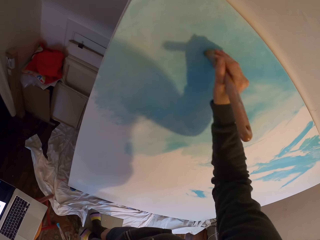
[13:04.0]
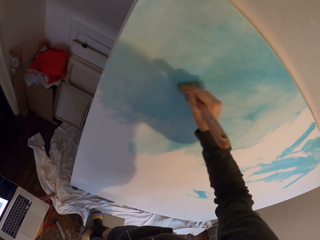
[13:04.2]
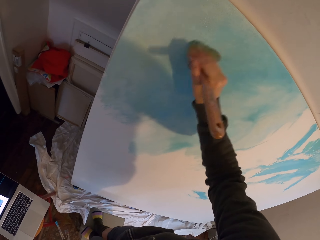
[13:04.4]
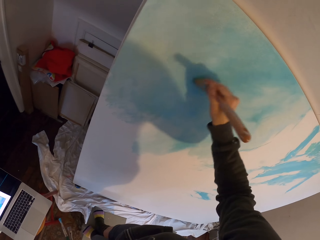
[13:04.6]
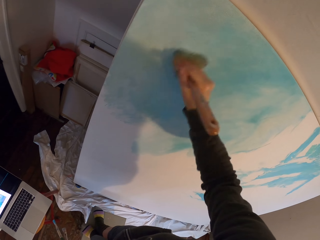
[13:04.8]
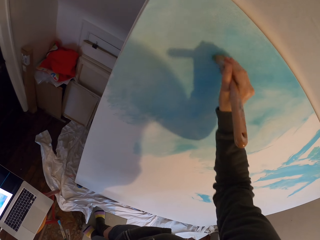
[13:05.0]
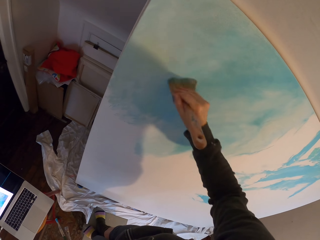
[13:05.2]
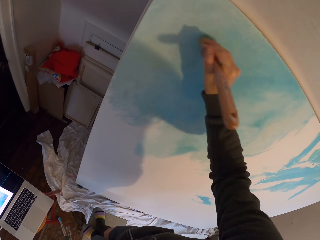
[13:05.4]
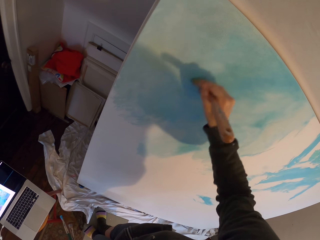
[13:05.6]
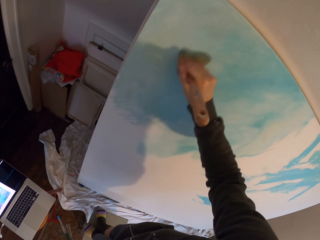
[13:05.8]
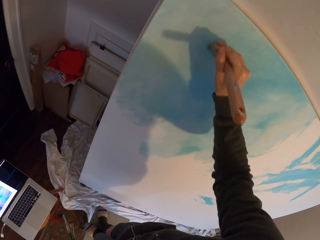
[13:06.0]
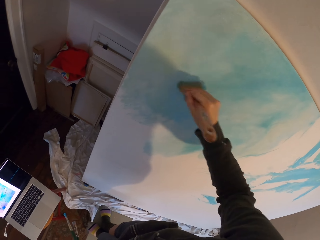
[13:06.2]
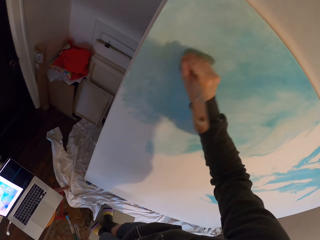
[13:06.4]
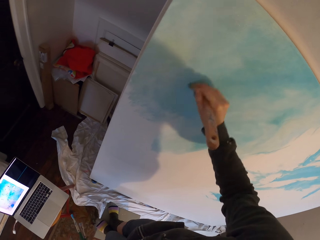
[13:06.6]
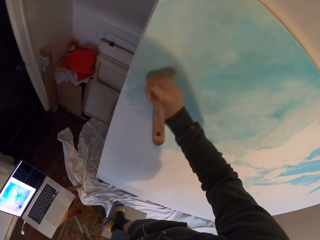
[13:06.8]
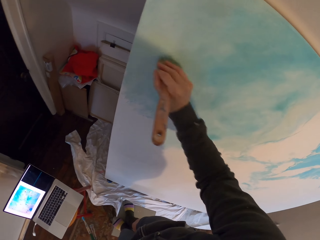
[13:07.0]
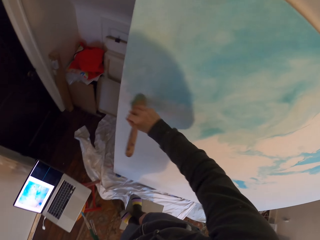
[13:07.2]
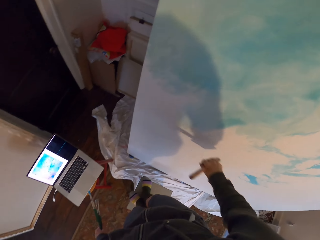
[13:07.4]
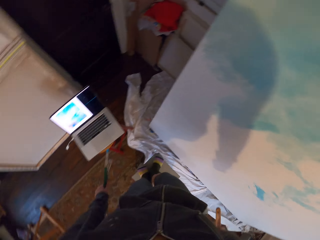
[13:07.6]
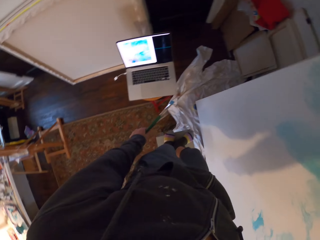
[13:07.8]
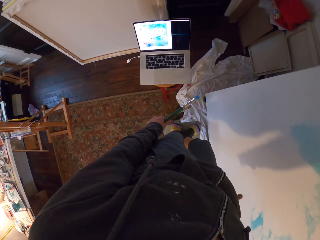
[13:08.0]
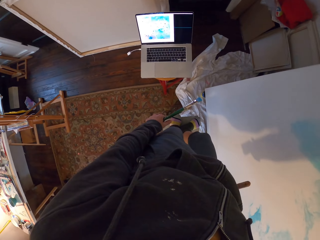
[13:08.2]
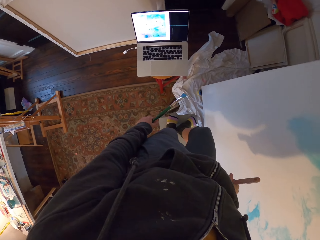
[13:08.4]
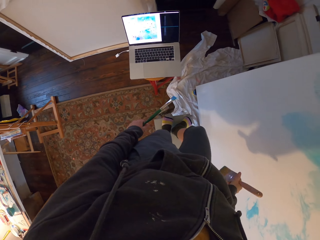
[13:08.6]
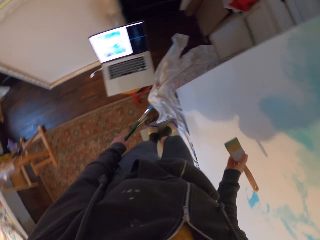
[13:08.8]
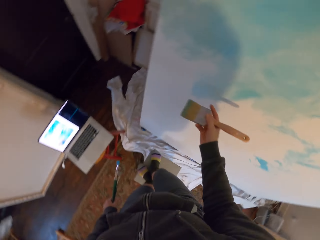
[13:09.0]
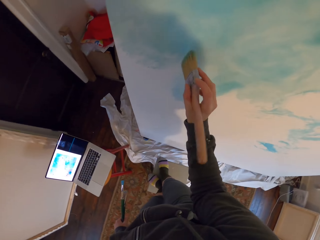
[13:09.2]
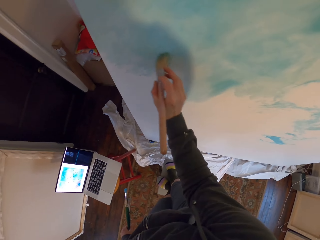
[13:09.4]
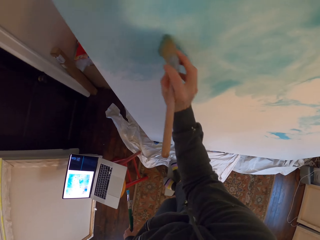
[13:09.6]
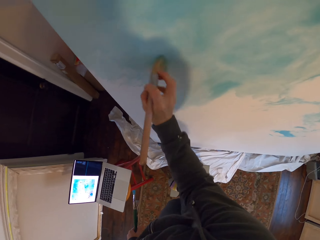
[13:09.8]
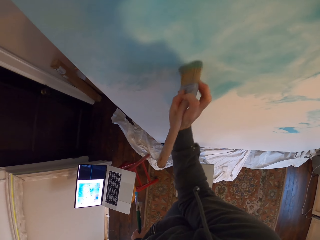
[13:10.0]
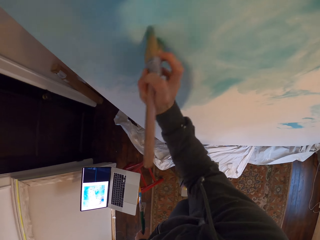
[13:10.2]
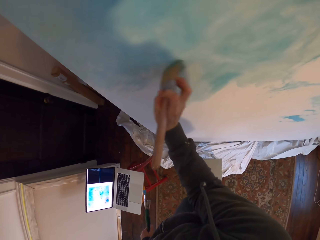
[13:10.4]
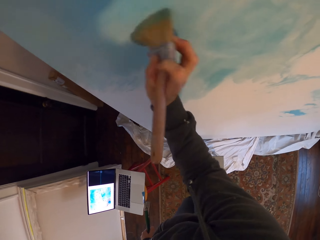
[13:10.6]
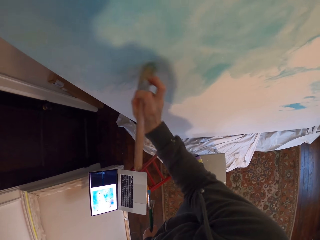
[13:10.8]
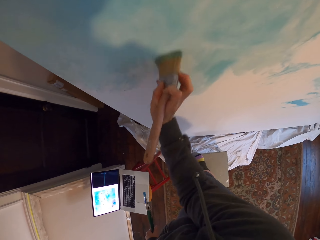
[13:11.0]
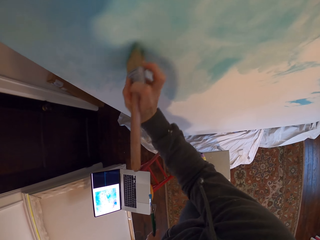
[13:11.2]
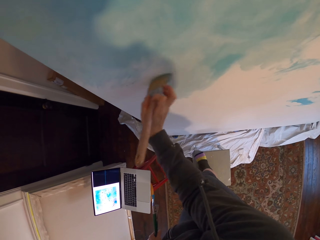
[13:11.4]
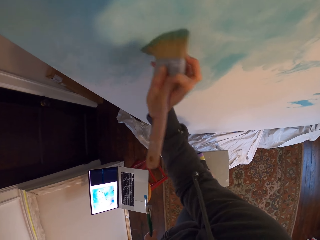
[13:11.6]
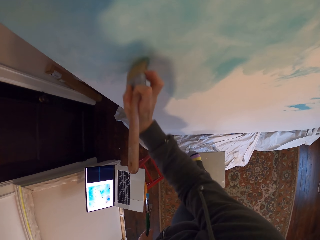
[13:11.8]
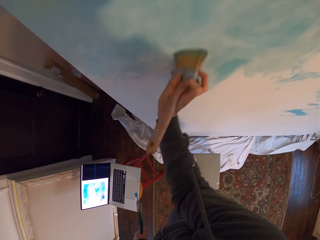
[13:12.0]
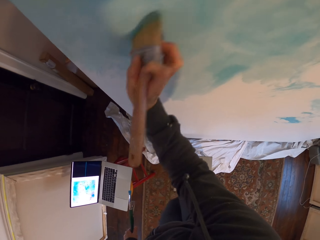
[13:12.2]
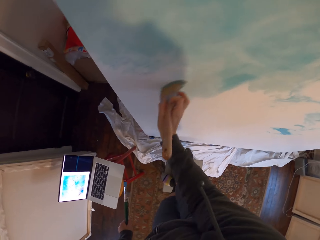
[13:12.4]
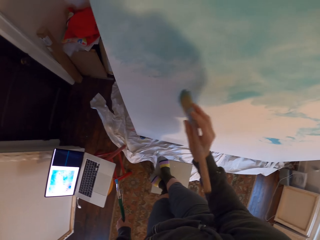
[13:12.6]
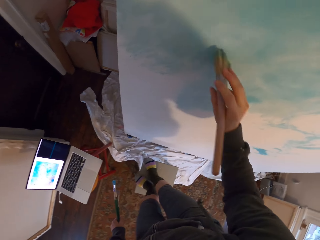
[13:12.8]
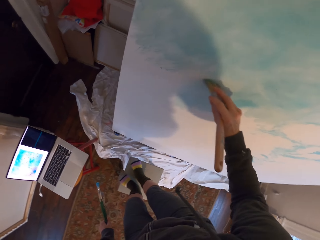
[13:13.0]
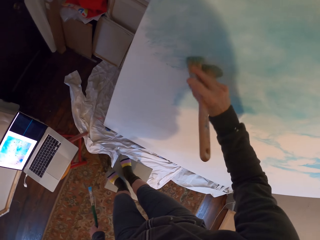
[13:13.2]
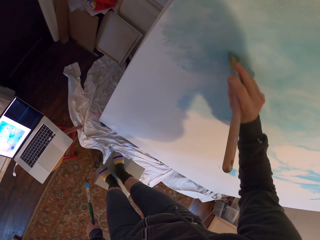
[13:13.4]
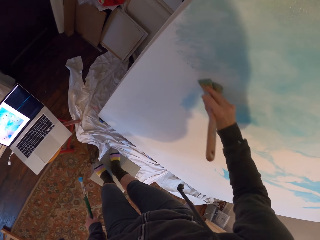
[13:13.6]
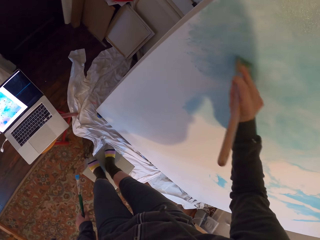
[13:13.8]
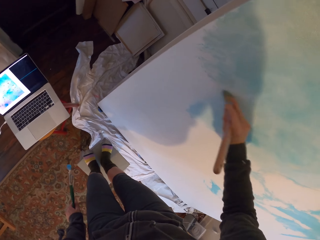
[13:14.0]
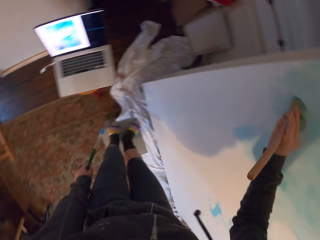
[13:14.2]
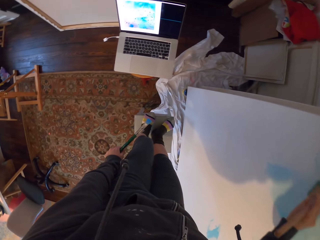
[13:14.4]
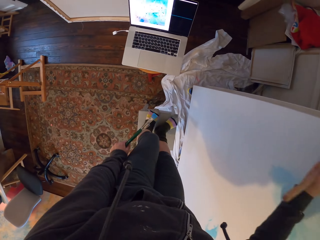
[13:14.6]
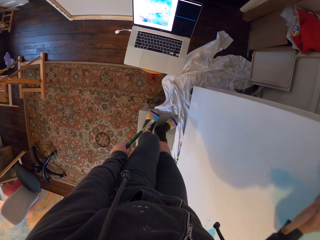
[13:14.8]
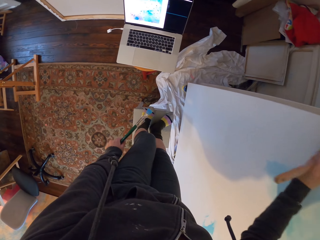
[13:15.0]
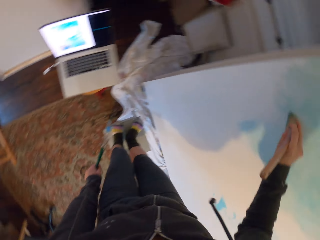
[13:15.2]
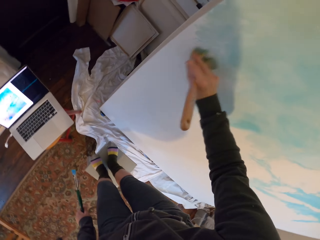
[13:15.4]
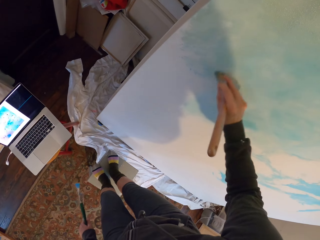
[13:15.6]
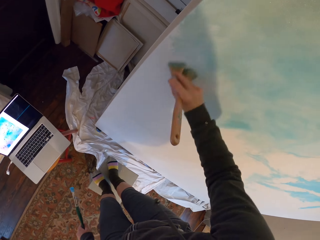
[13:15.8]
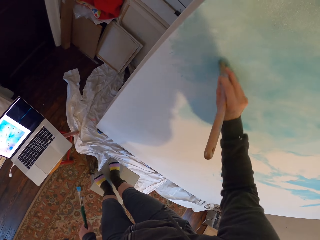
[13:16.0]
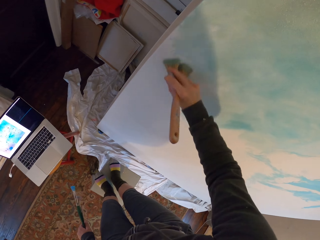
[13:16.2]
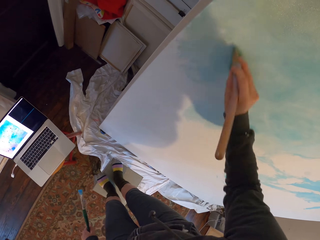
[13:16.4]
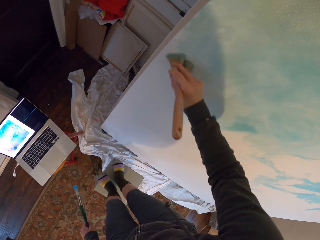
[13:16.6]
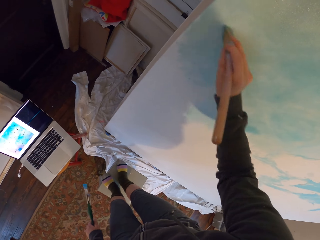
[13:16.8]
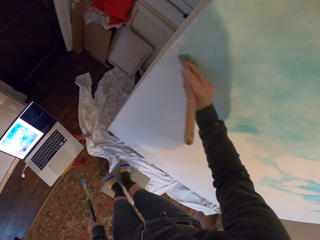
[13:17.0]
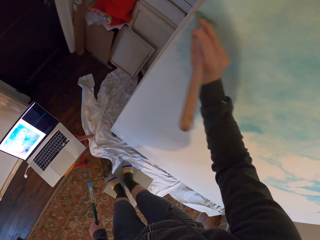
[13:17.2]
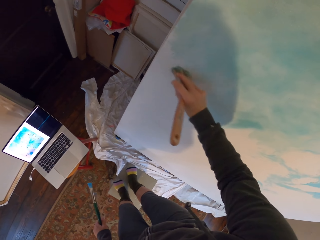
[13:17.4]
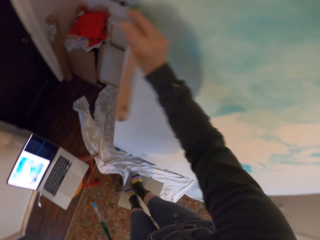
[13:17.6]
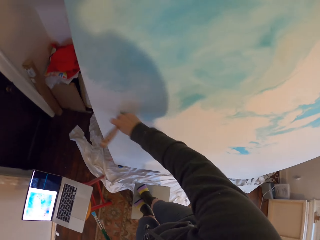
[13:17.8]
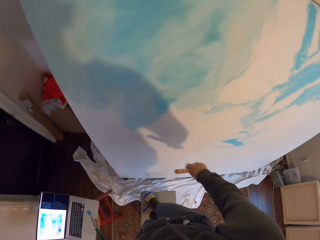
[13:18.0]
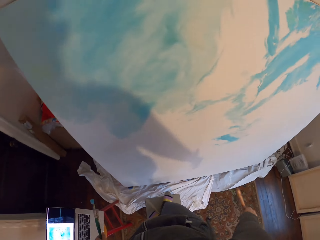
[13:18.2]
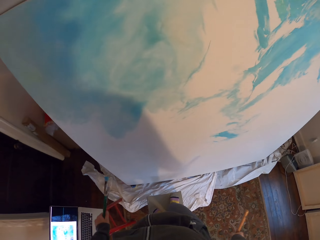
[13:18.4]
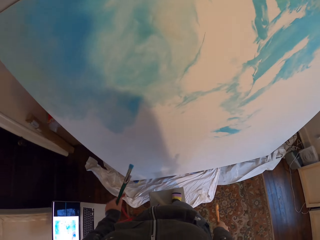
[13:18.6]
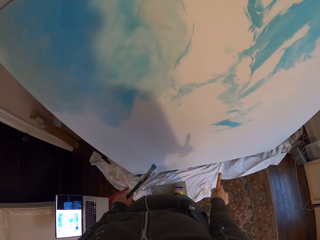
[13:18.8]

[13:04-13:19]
The camera wearer looks at the laptop. They paint the board. They look at the laptop. They paint the board.

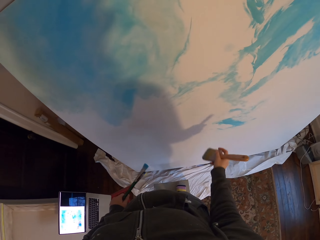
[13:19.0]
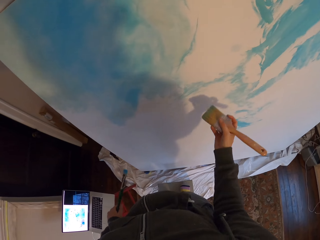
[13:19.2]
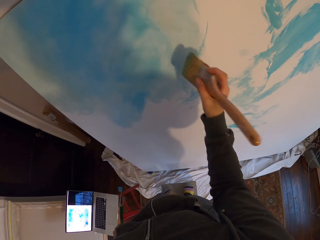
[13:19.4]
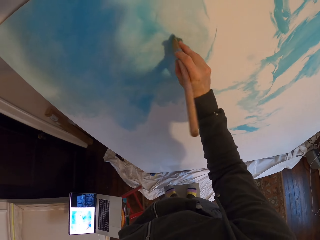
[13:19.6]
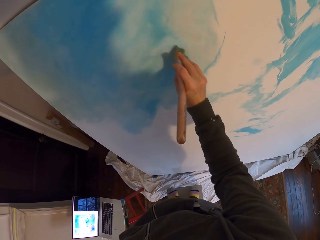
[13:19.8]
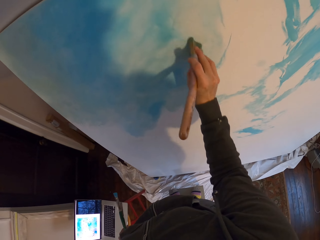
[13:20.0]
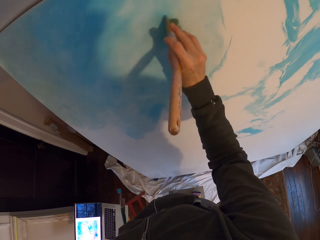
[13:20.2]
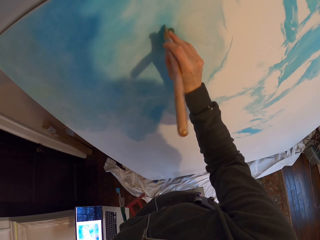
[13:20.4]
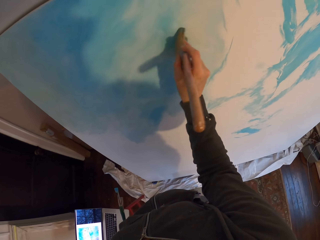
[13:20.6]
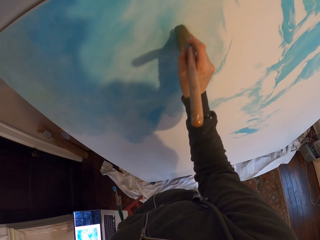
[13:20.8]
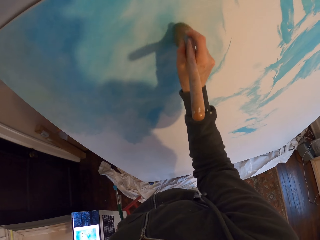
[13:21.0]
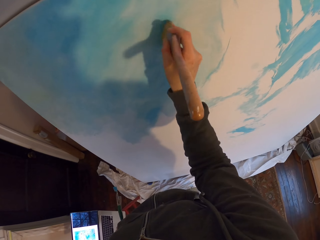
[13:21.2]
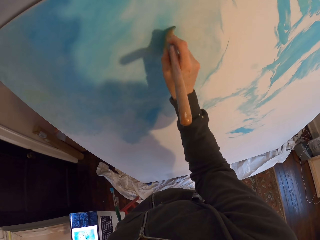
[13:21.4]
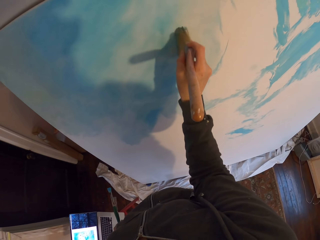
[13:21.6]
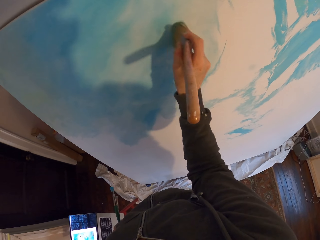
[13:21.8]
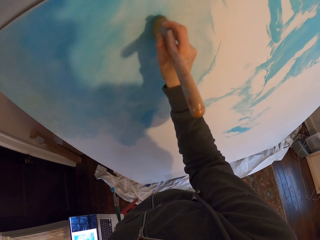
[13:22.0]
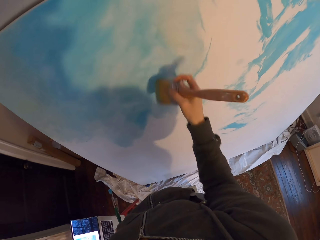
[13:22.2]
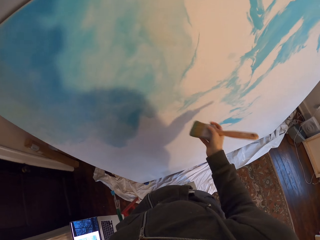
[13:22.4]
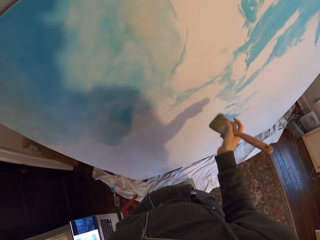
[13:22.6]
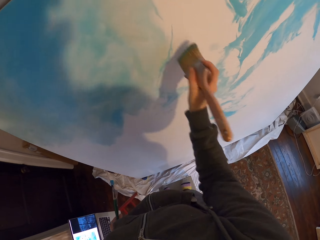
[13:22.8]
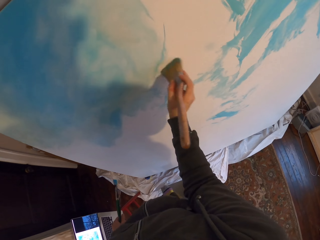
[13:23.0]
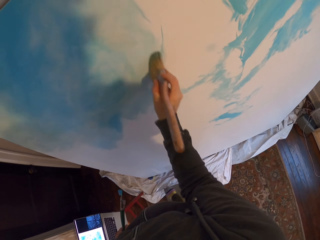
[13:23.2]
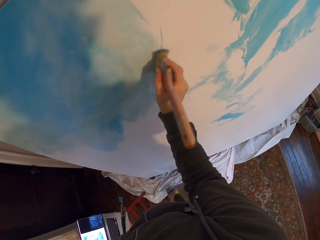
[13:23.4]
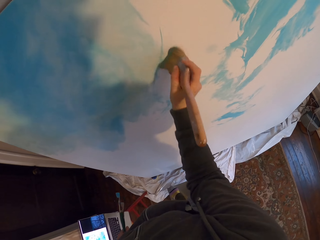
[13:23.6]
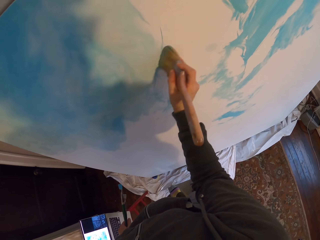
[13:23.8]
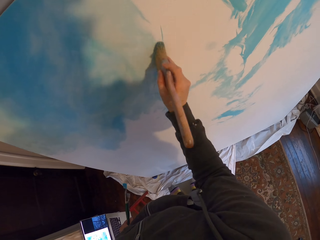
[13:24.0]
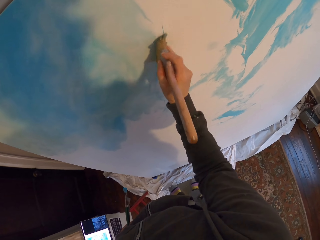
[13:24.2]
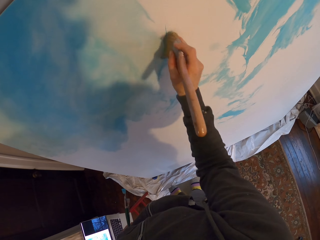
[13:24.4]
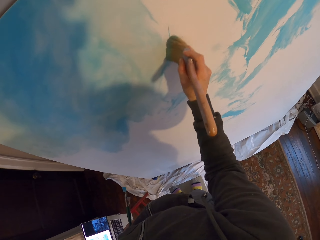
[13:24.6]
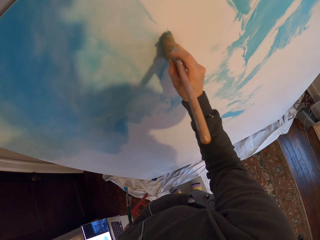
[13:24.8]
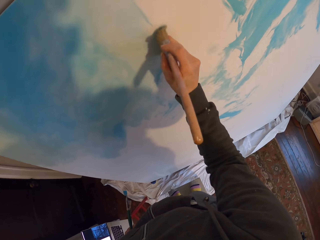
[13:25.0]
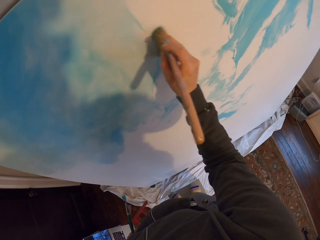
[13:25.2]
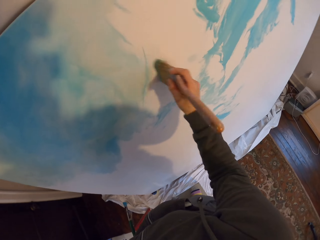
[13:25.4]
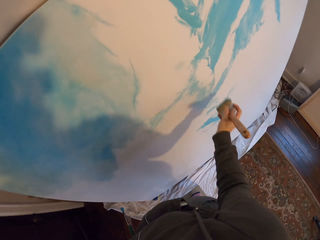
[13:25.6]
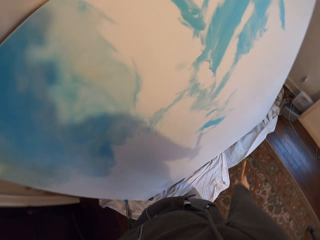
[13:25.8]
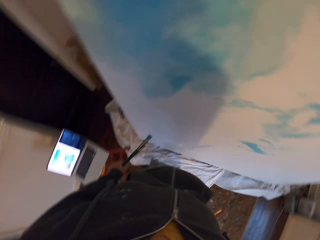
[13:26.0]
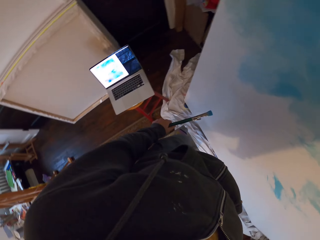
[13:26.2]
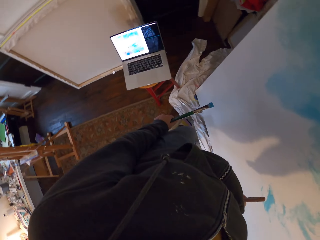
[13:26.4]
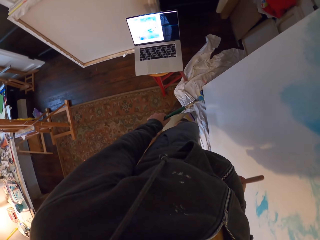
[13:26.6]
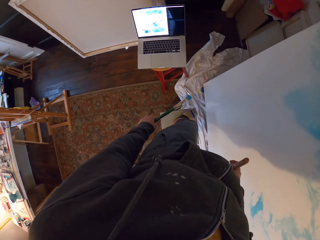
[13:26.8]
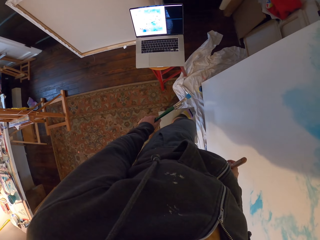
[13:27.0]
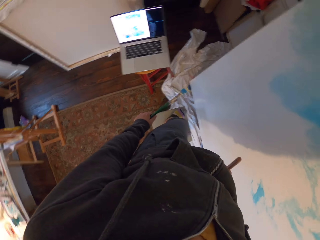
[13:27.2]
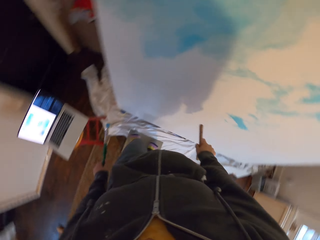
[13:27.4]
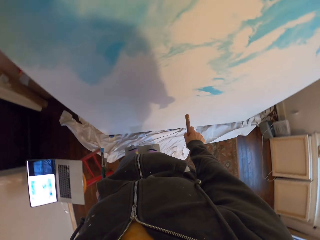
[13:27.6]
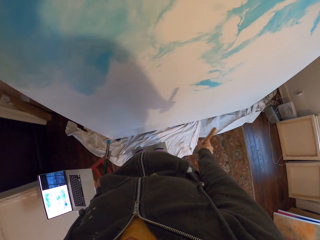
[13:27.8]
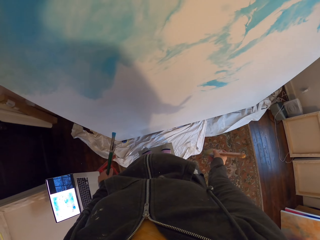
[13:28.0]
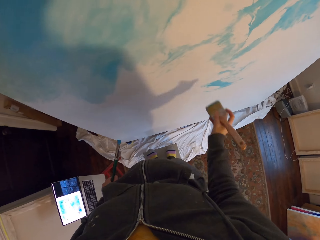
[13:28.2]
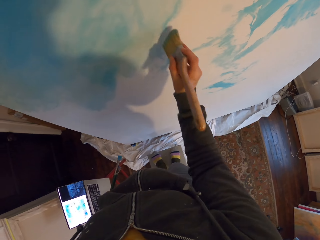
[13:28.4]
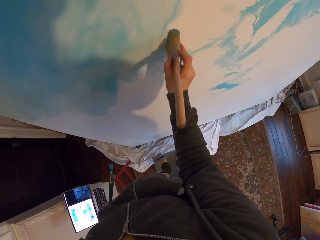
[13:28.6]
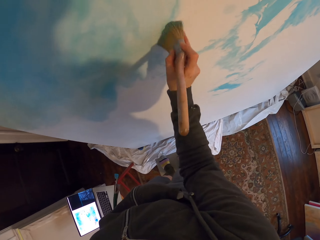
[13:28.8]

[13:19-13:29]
The camera wearer looks at the laptop.
